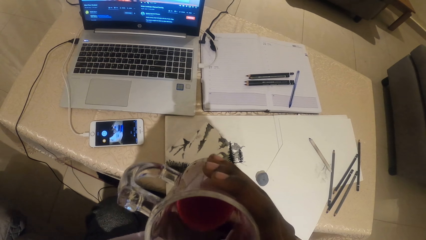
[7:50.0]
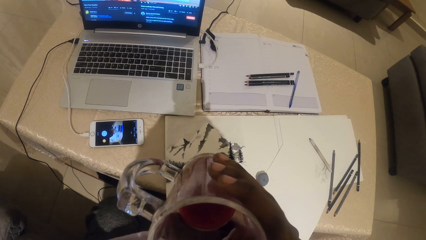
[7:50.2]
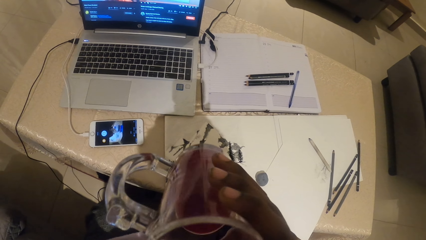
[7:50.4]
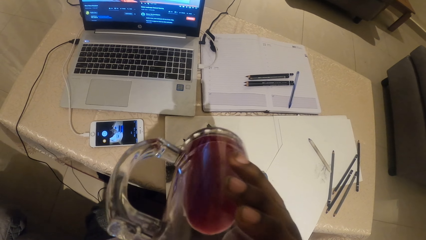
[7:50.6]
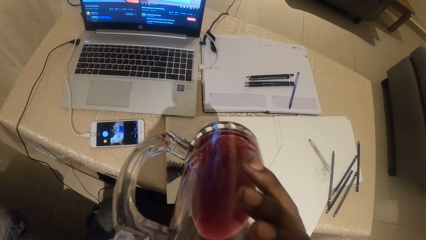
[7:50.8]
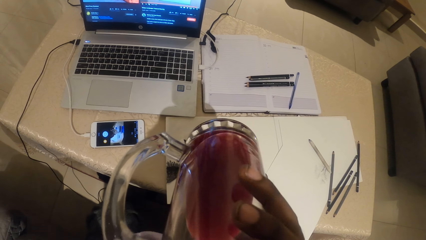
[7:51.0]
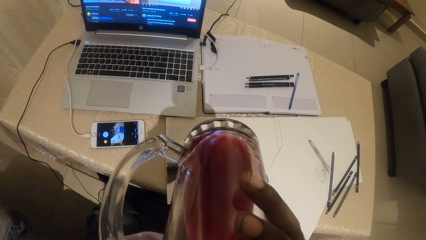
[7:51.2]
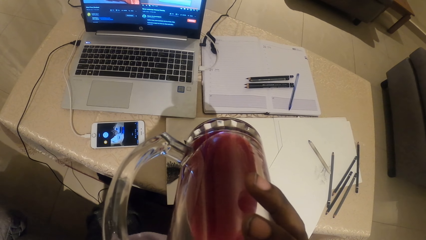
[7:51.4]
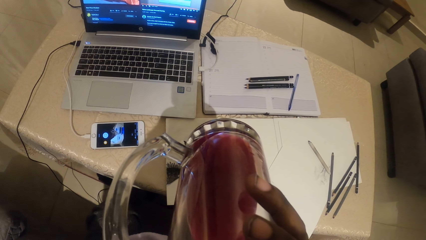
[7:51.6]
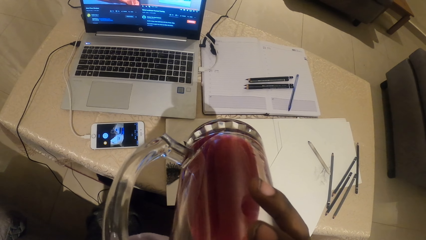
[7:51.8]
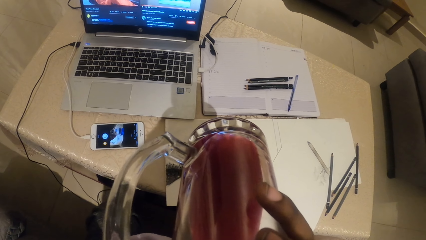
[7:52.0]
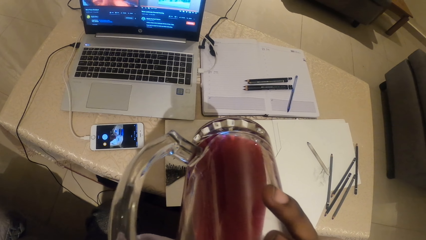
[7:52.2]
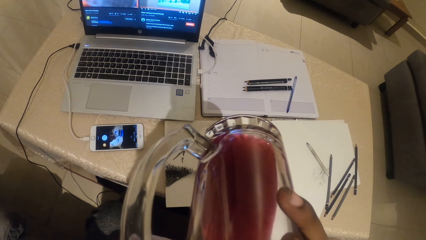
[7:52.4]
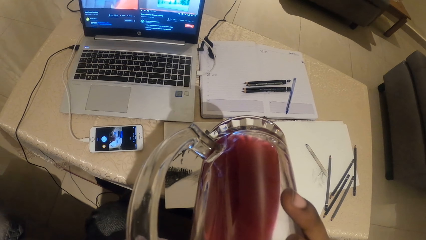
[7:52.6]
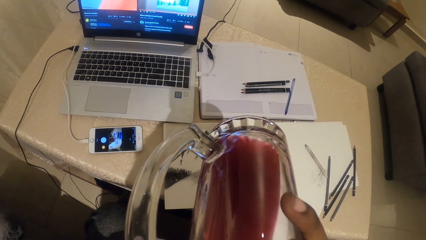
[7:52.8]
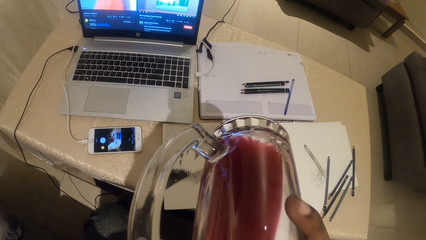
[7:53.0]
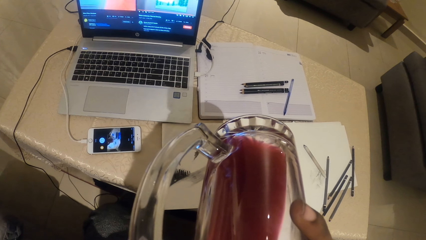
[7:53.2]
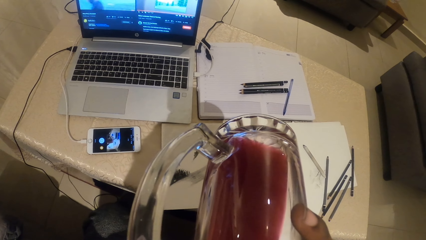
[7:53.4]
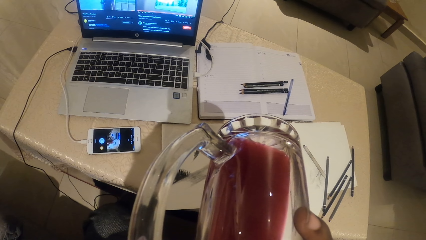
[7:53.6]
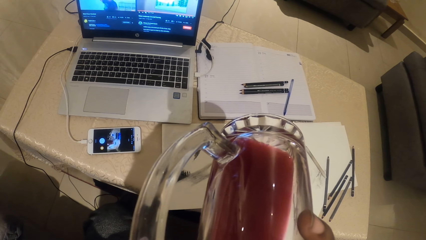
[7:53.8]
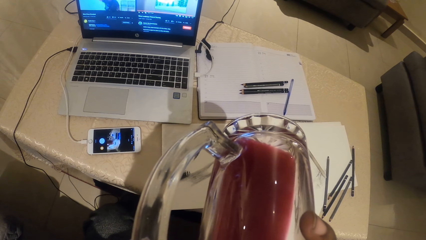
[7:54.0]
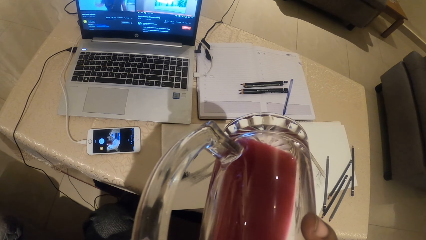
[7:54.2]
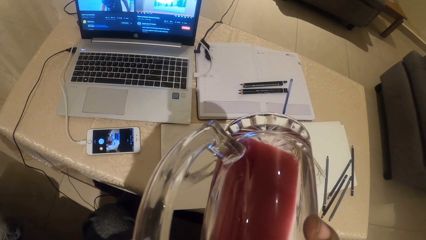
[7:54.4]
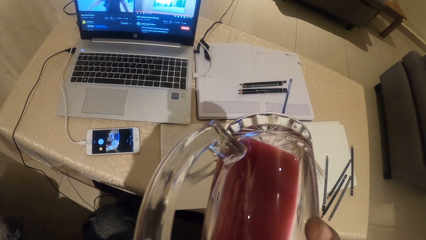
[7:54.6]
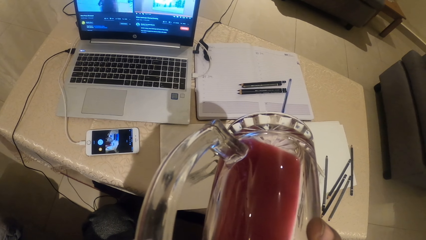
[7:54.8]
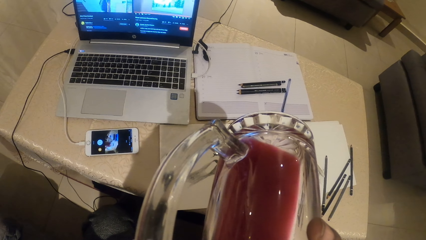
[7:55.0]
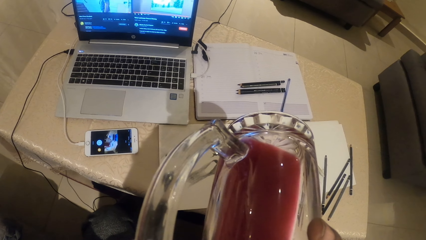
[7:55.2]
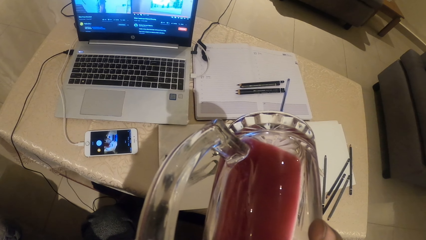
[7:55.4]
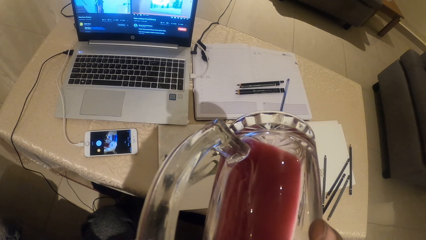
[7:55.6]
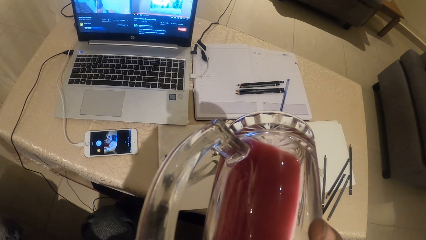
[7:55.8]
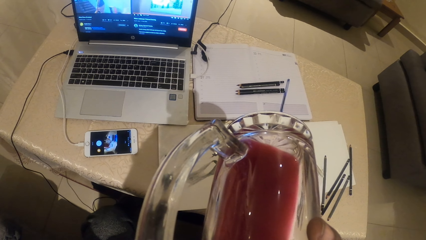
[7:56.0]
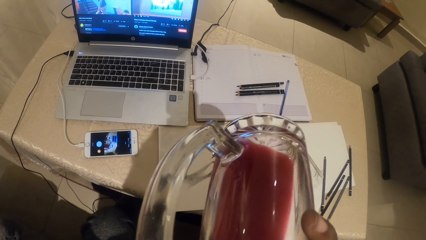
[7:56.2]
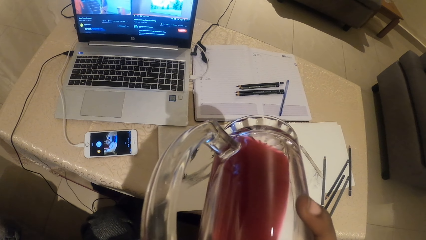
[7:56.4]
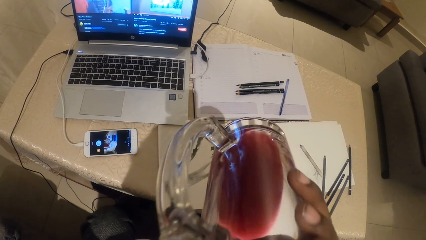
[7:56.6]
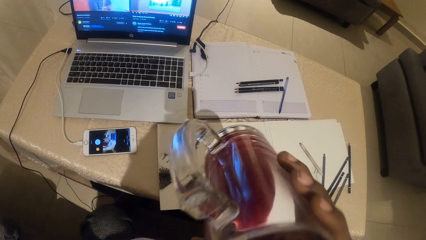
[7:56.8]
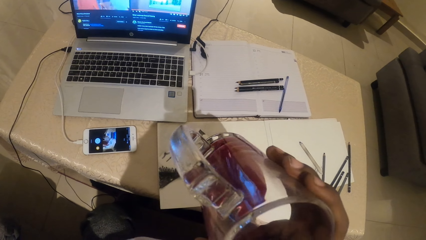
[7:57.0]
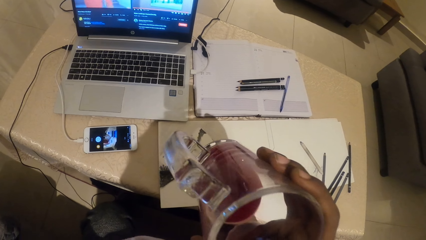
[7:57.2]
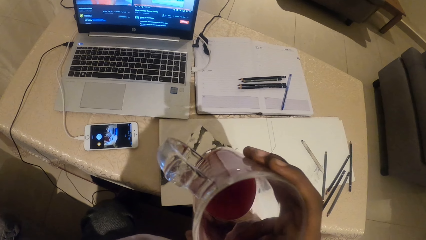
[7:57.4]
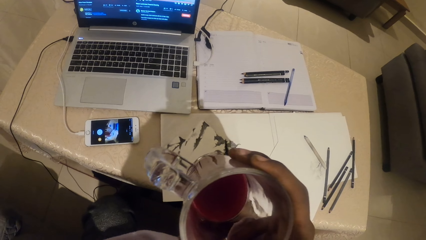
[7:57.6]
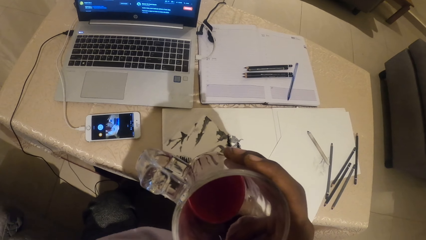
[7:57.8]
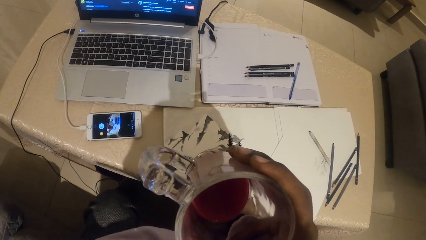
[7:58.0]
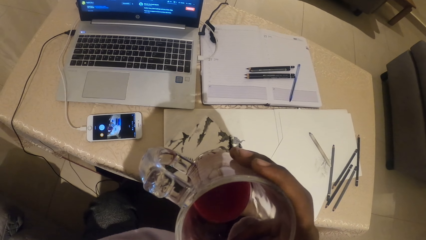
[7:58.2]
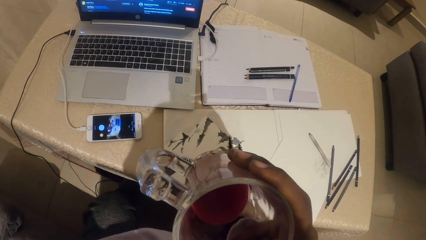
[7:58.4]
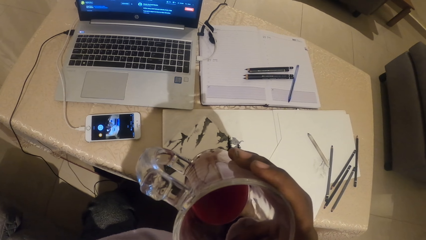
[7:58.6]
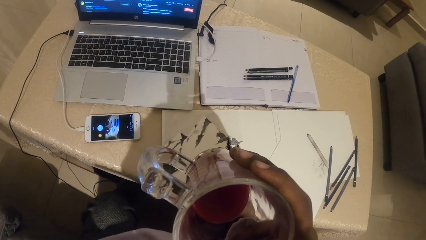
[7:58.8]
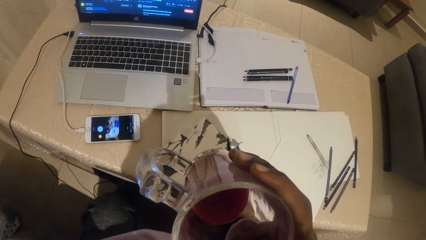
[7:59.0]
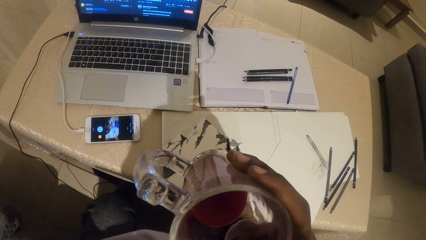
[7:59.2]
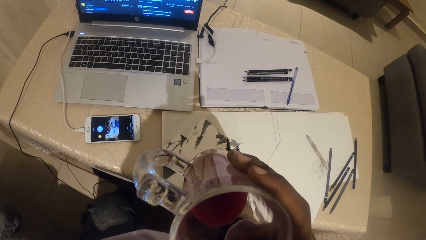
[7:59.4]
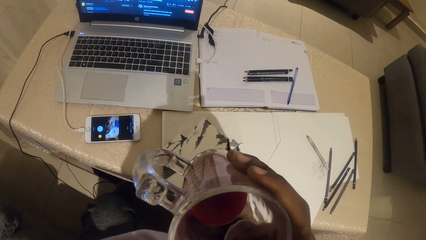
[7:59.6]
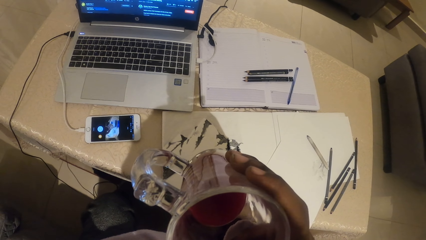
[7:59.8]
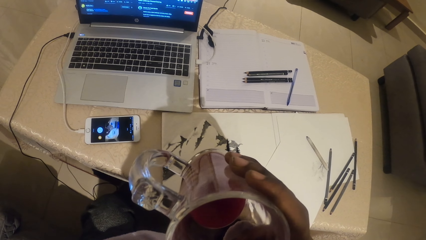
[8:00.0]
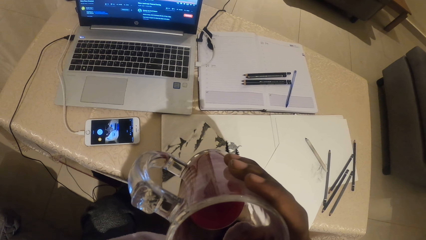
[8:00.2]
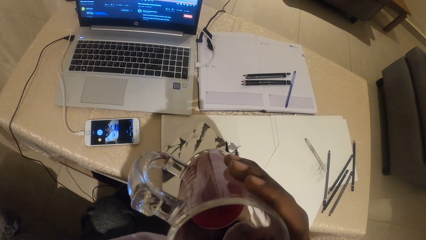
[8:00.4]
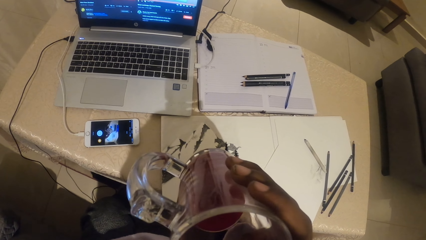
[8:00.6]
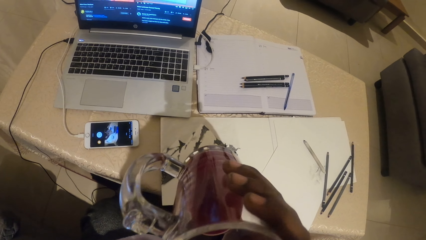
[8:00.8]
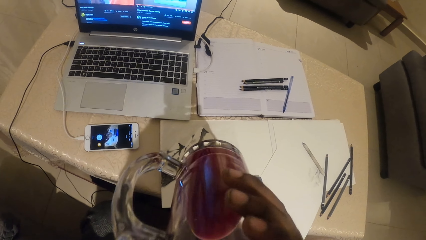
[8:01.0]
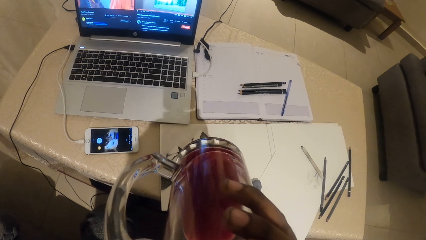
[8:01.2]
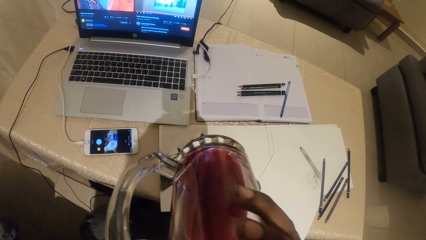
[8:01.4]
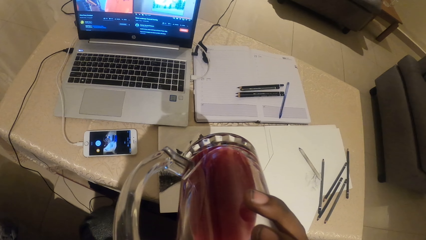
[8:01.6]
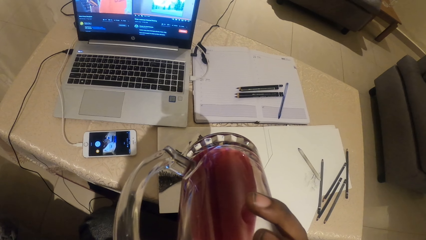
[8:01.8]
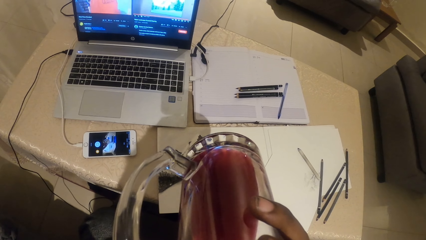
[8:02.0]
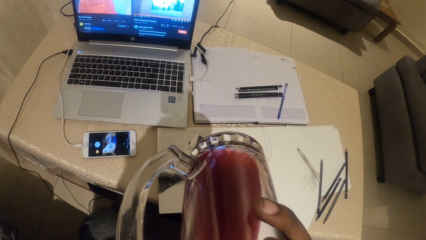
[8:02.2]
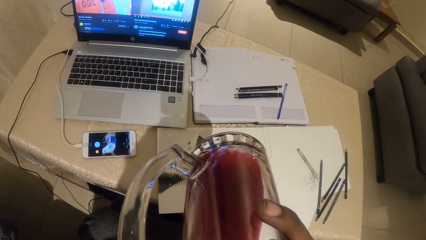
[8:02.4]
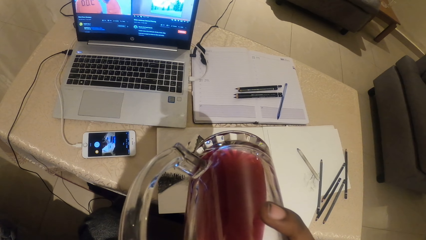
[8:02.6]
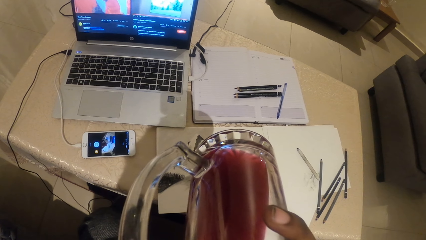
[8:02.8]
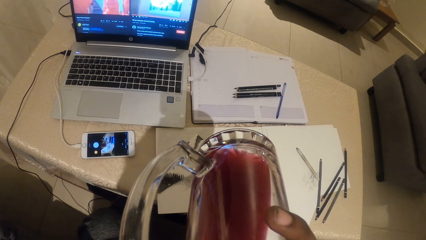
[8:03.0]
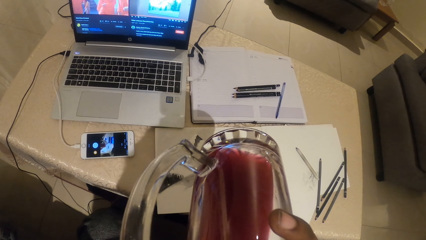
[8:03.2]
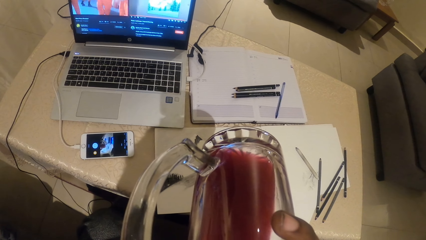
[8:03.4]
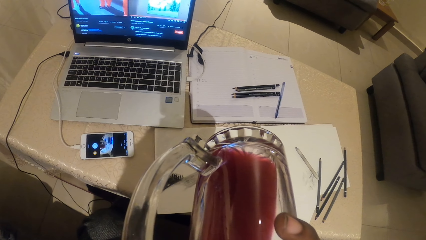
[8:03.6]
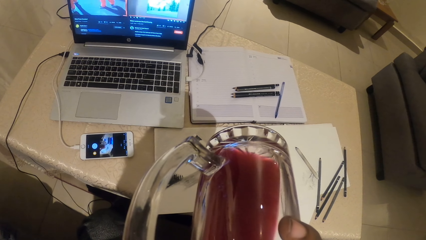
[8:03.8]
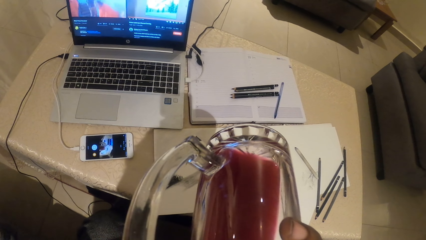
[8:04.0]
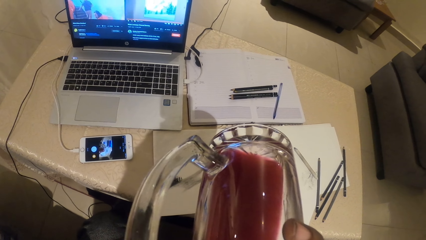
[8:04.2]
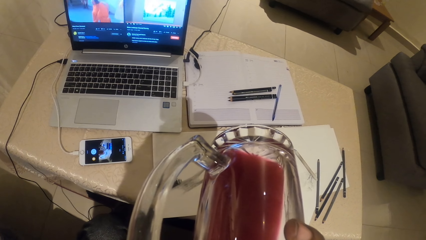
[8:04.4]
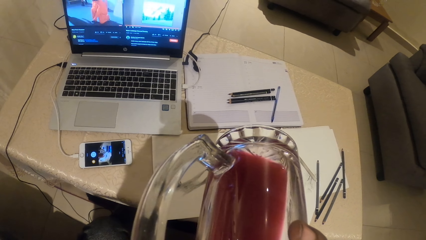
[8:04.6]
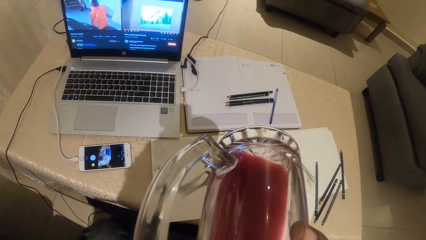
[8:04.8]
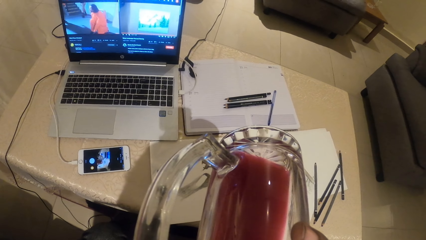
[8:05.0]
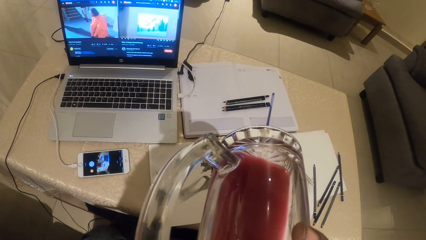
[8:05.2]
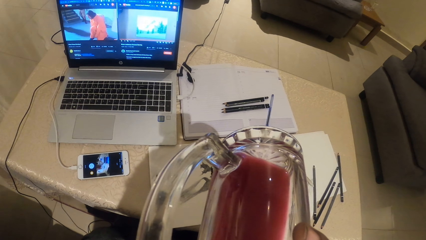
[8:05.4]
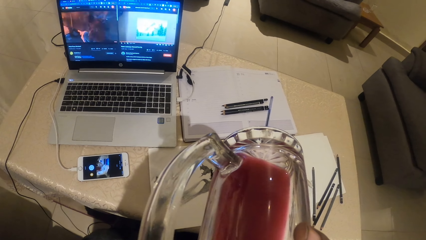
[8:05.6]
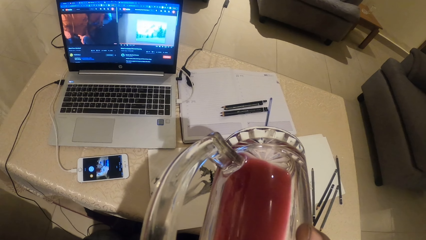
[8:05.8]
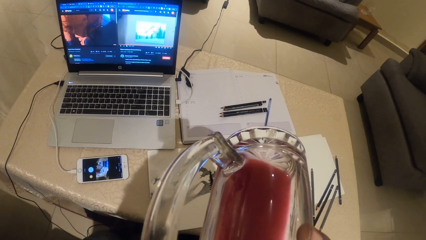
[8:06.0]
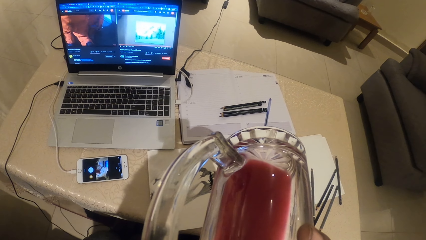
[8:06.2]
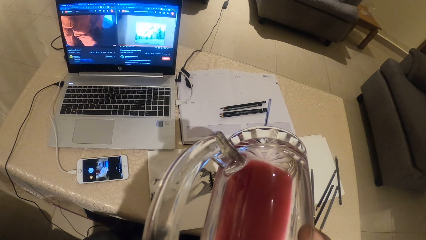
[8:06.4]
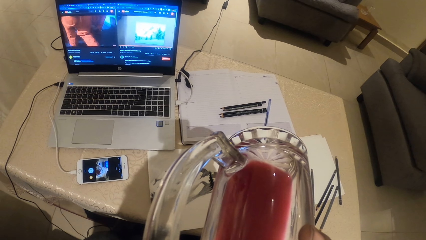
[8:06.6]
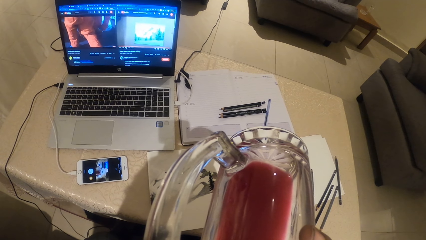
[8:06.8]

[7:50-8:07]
The camera wearer holds the cup on his hand. He drinks something from the cup. He holds the cup on his hand. He drinks something from the cup.
